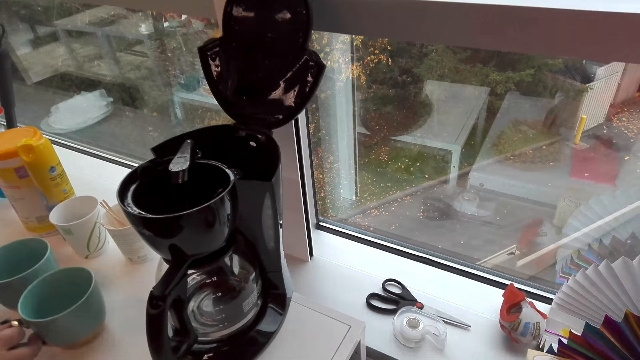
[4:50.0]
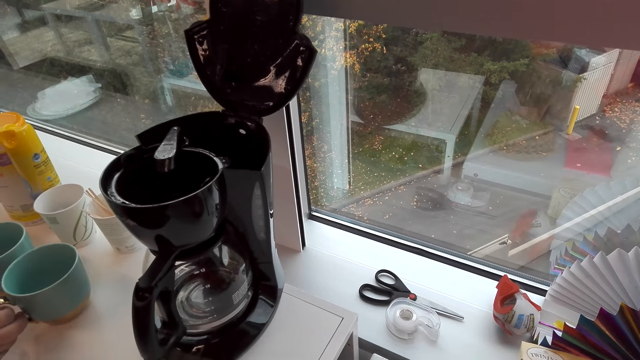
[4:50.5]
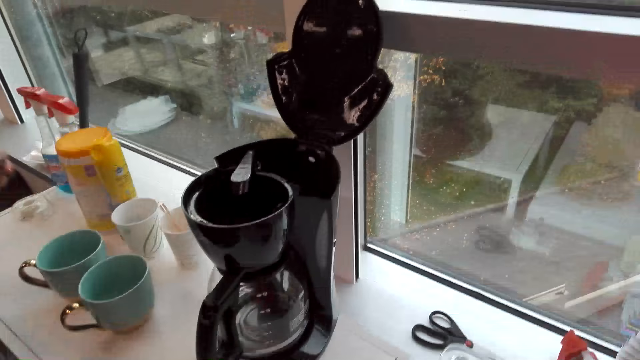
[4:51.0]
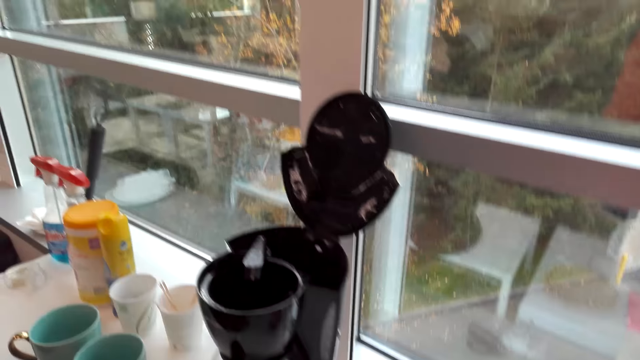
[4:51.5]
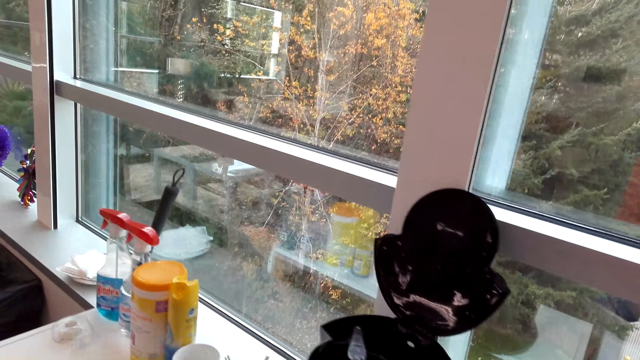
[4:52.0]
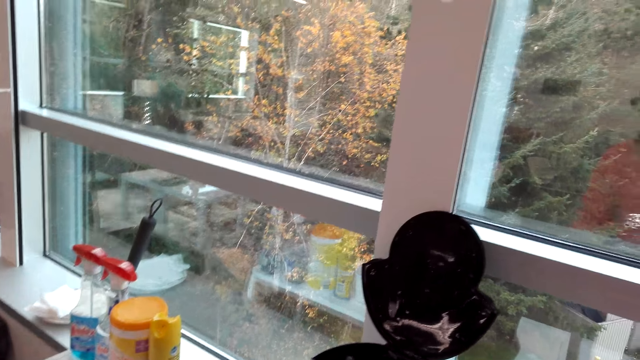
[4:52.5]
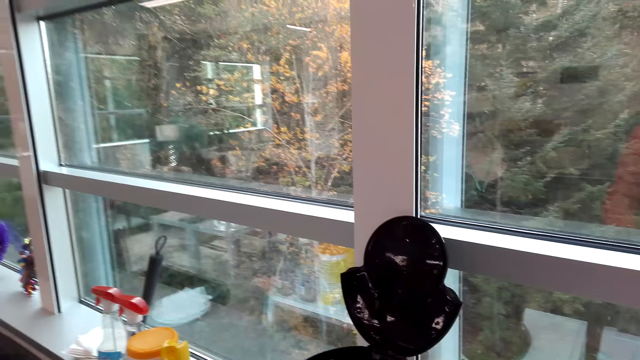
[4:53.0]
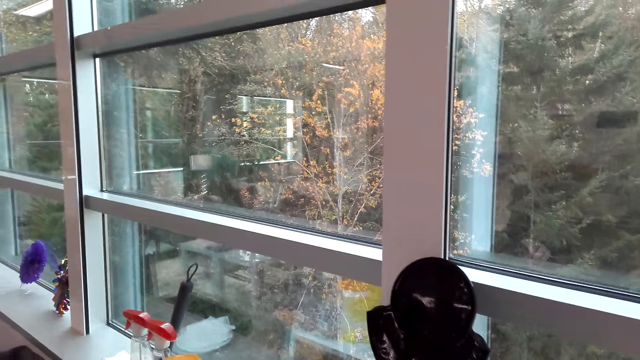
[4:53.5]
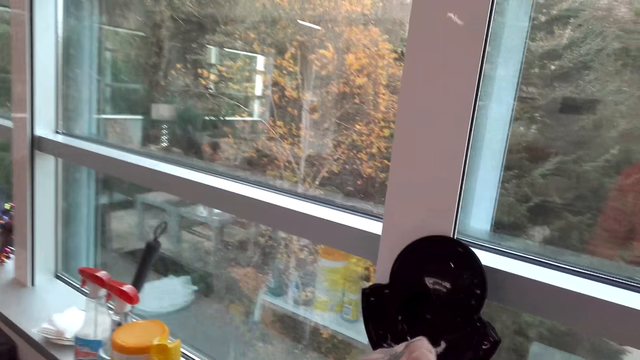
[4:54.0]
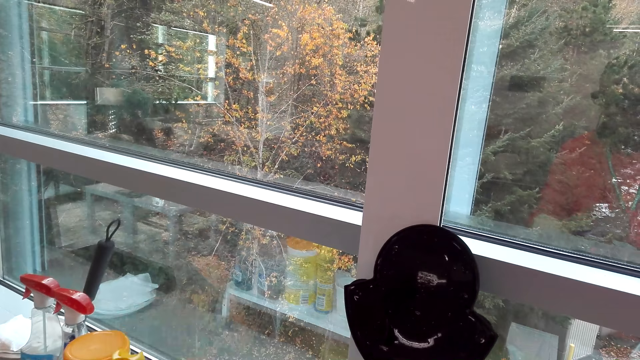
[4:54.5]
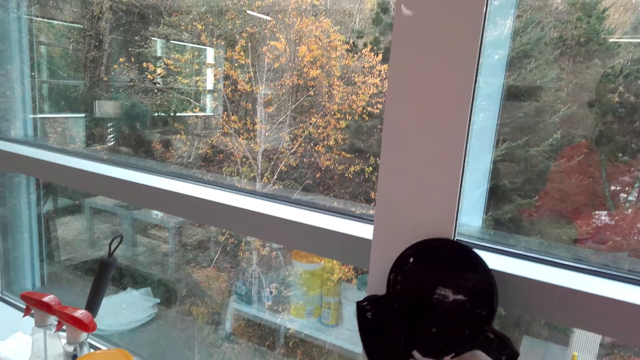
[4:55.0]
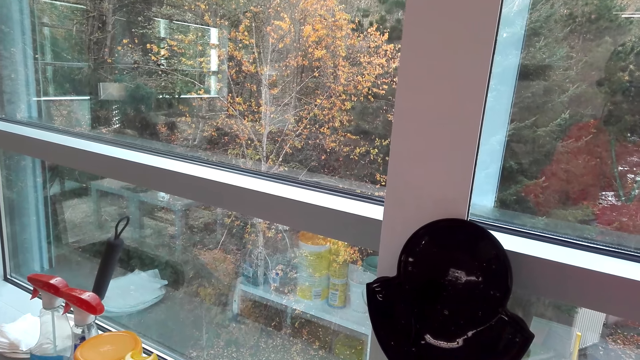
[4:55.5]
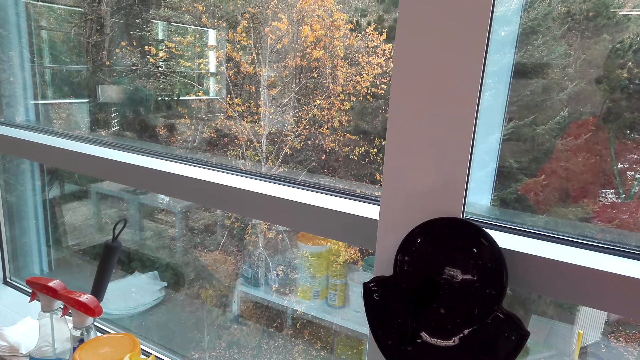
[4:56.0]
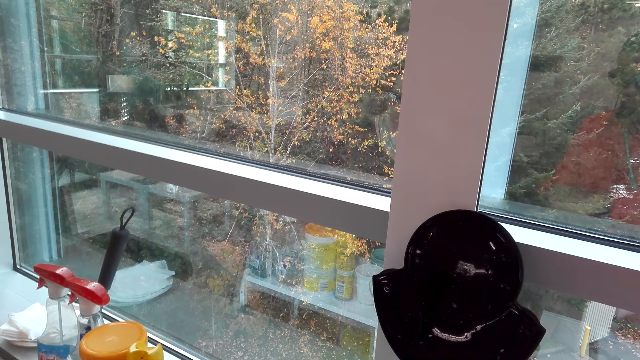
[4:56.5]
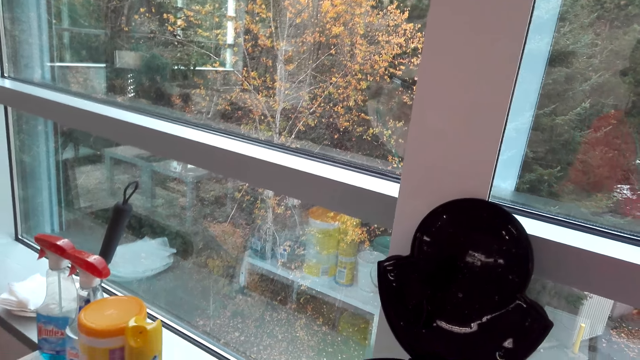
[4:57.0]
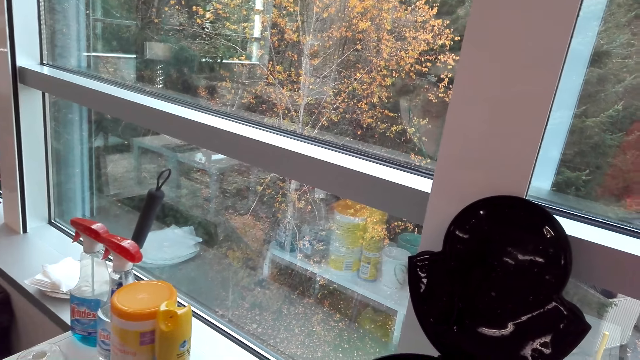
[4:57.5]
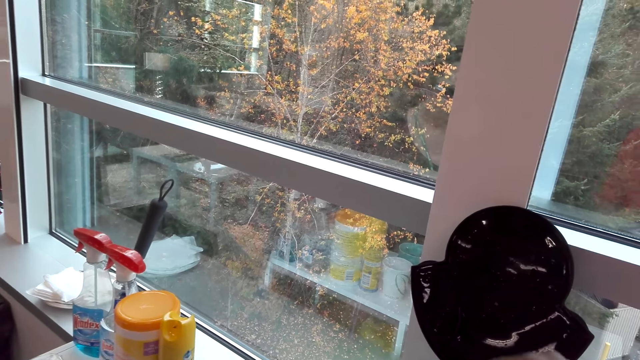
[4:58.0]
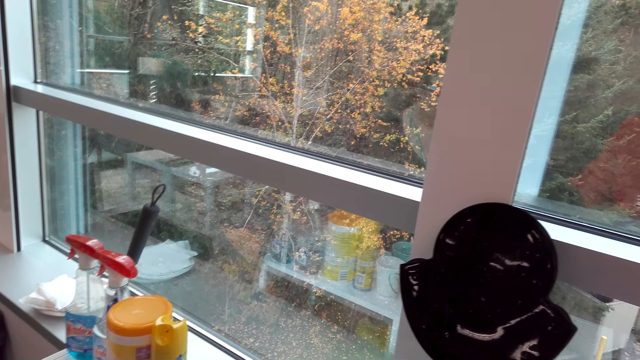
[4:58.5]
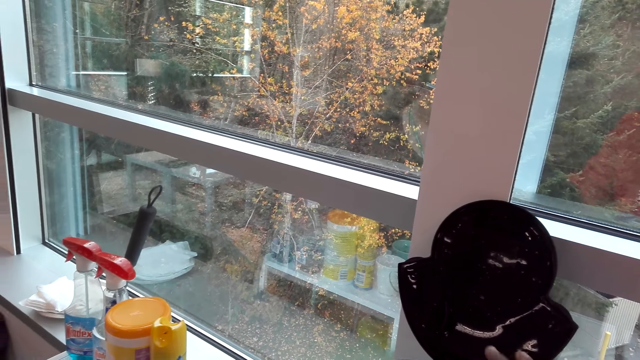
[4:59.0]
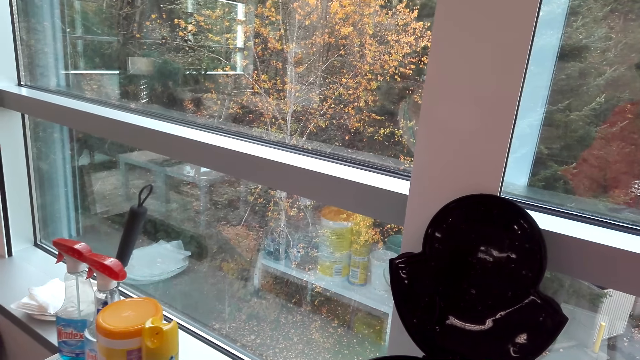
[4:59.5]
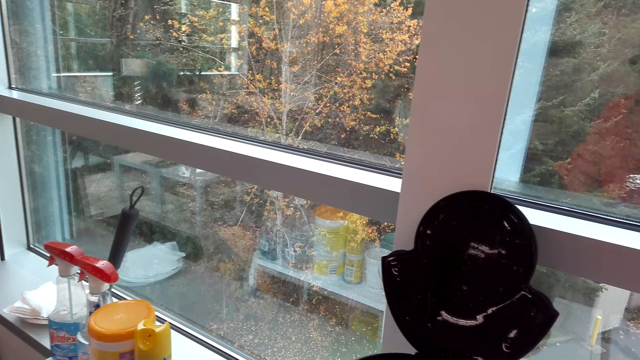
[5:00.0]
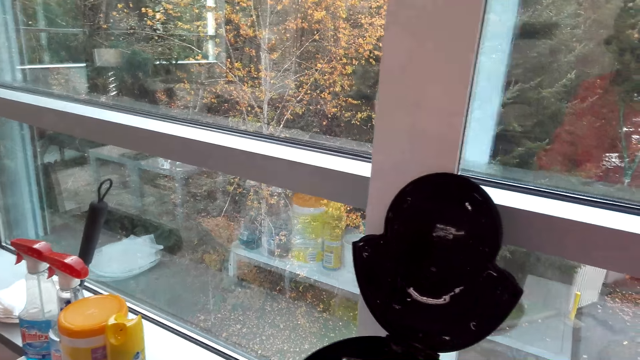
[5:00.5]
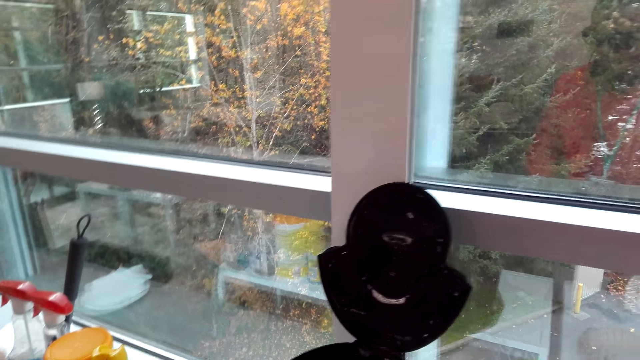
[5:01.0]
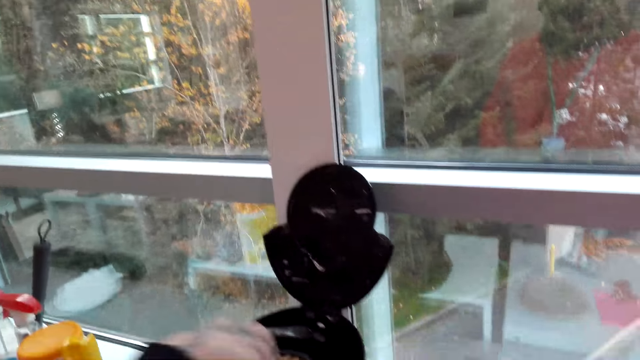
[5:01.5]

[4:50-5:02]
The camera wearer looks around. They watch the background.

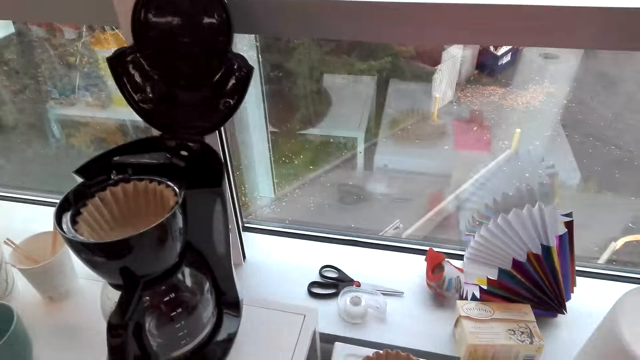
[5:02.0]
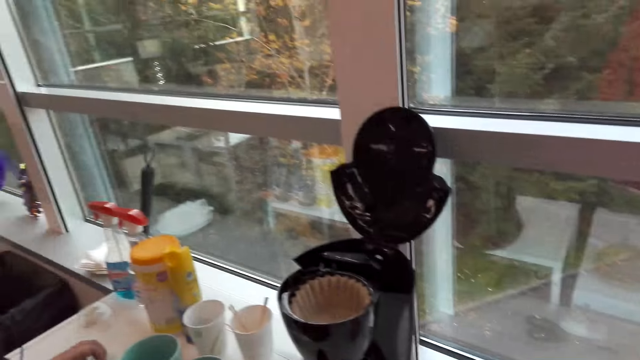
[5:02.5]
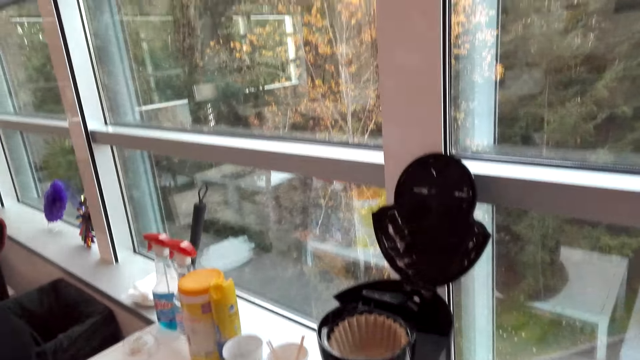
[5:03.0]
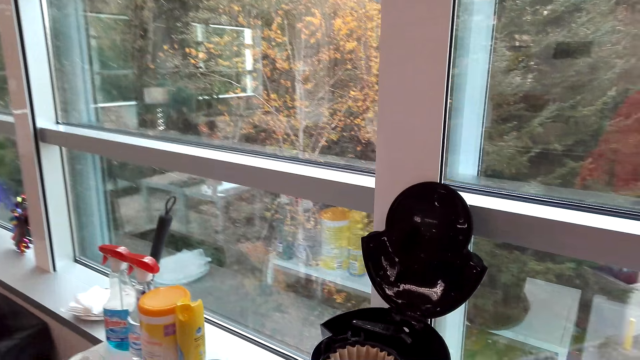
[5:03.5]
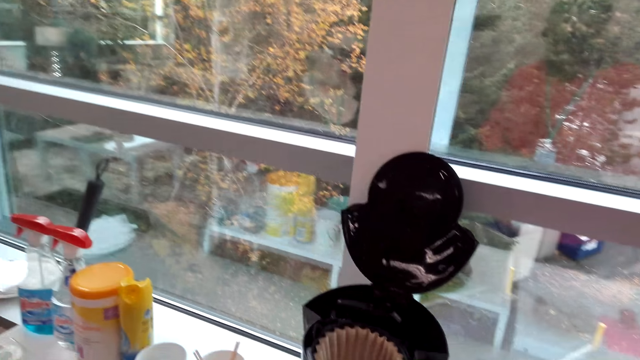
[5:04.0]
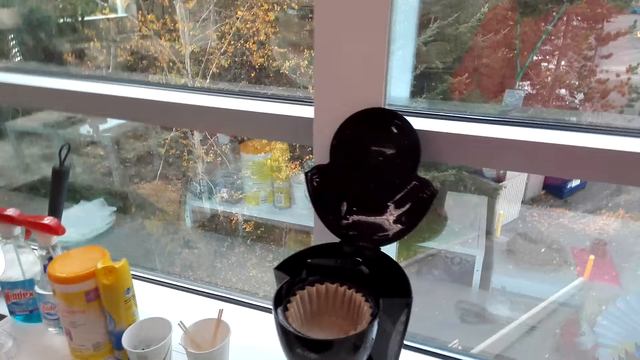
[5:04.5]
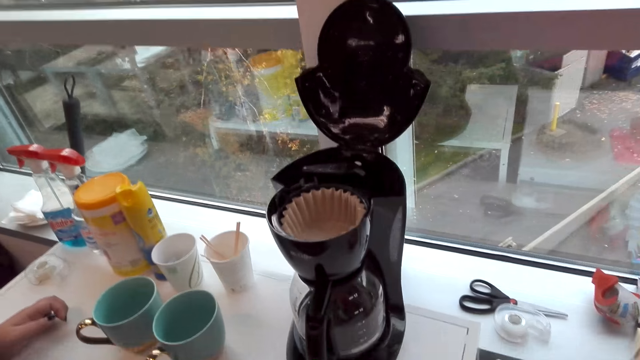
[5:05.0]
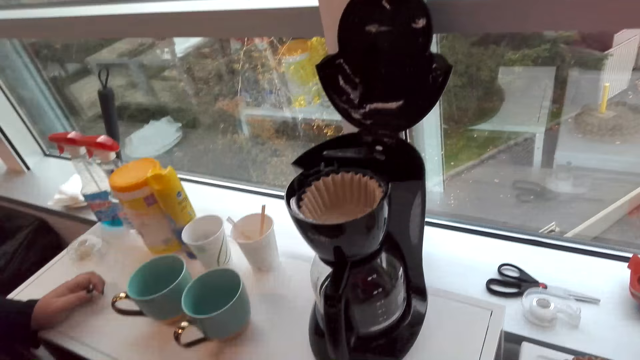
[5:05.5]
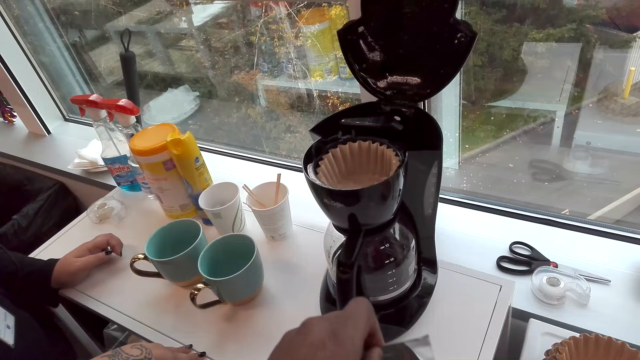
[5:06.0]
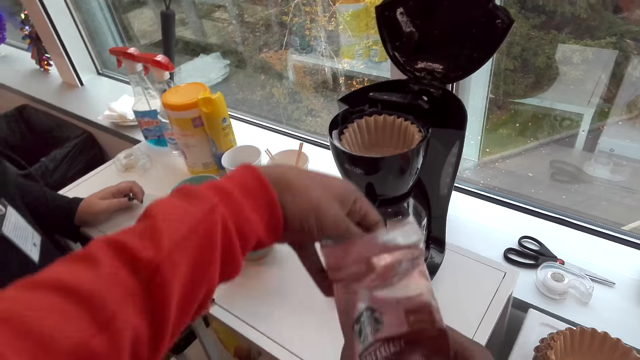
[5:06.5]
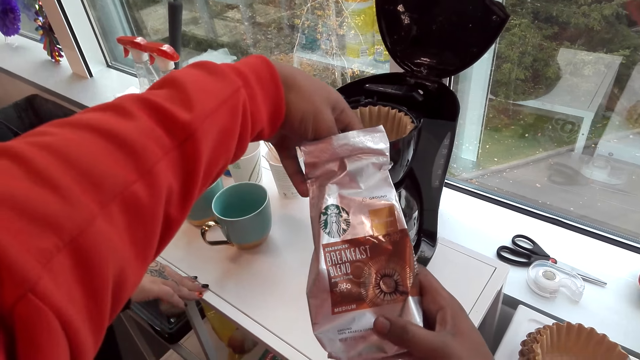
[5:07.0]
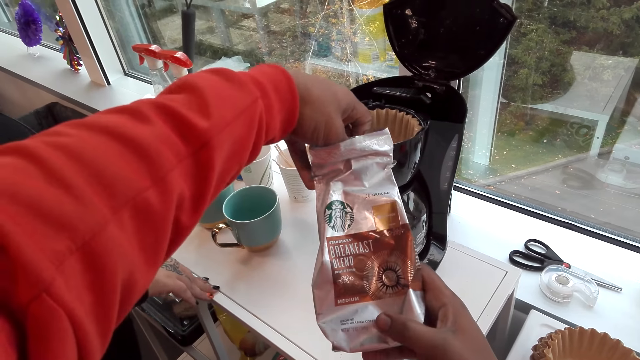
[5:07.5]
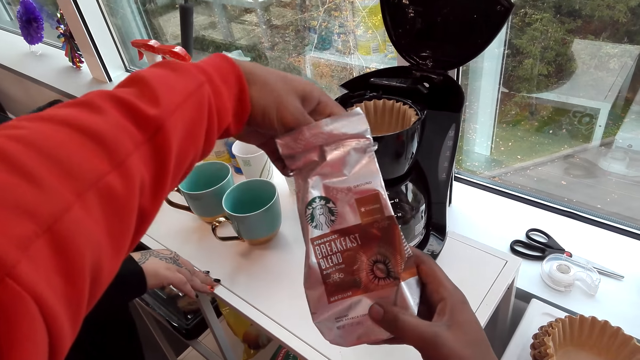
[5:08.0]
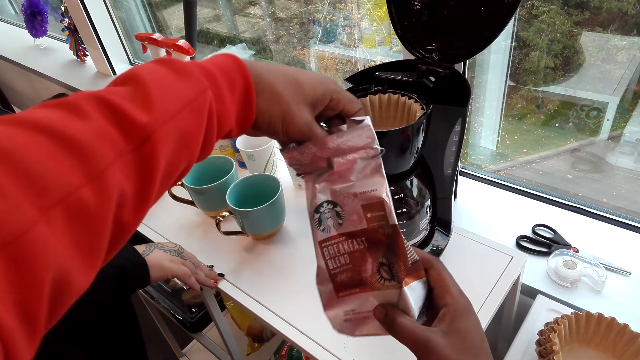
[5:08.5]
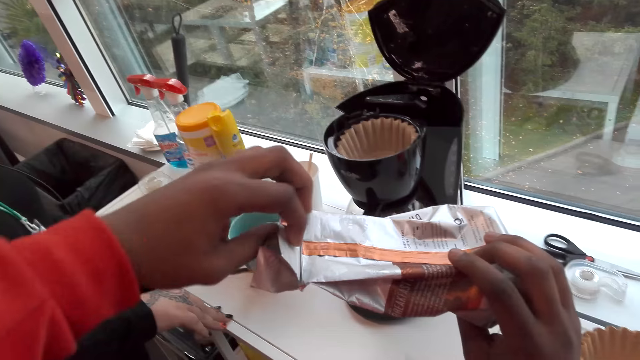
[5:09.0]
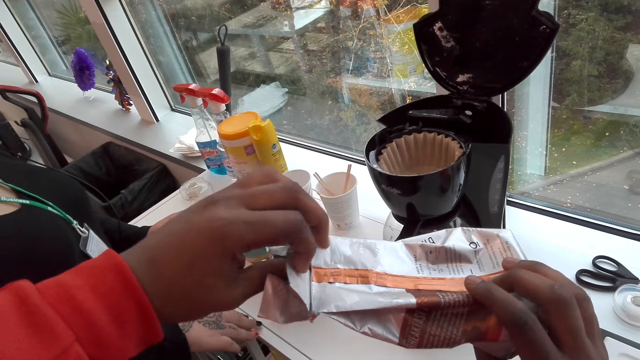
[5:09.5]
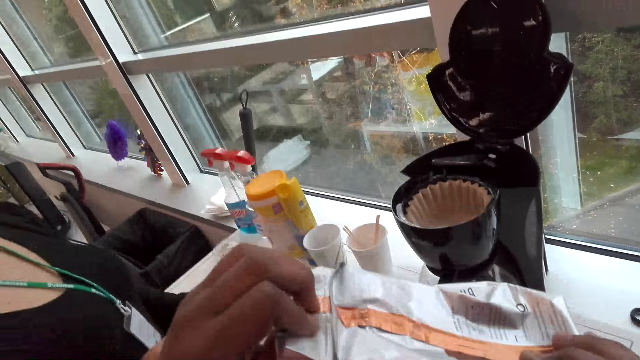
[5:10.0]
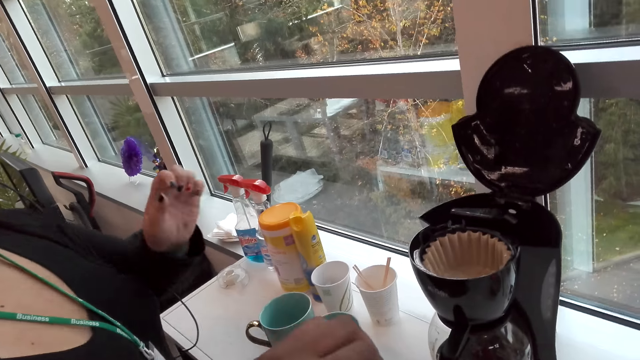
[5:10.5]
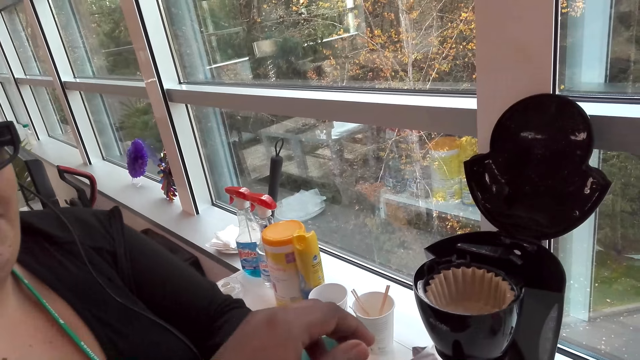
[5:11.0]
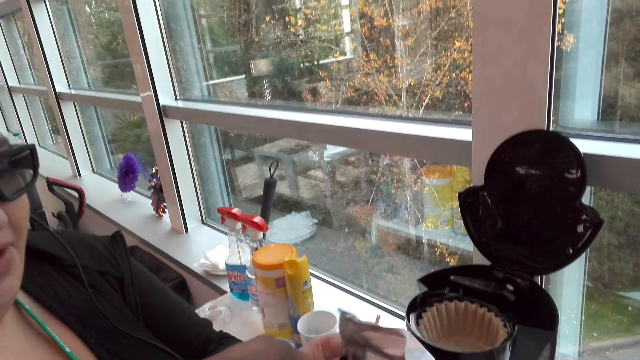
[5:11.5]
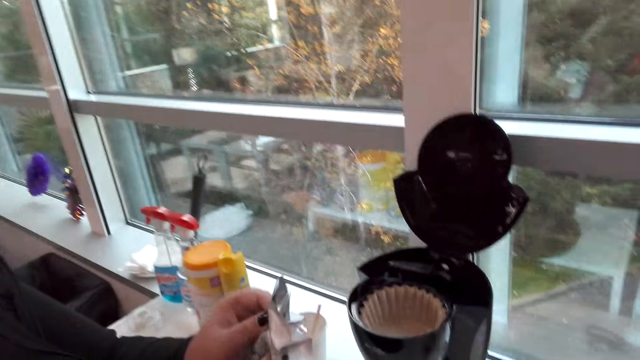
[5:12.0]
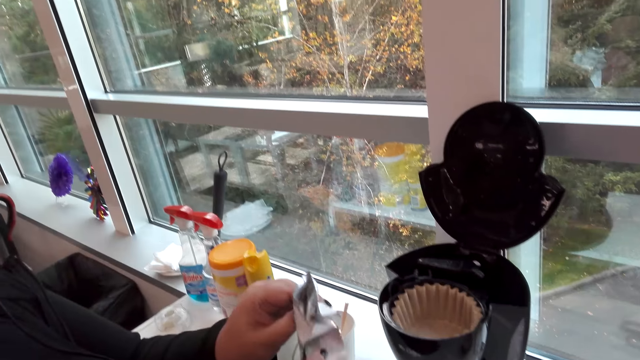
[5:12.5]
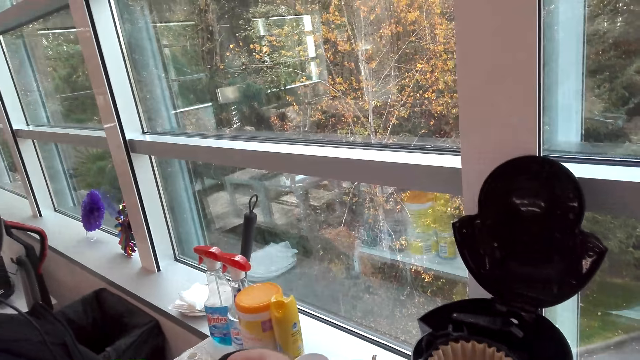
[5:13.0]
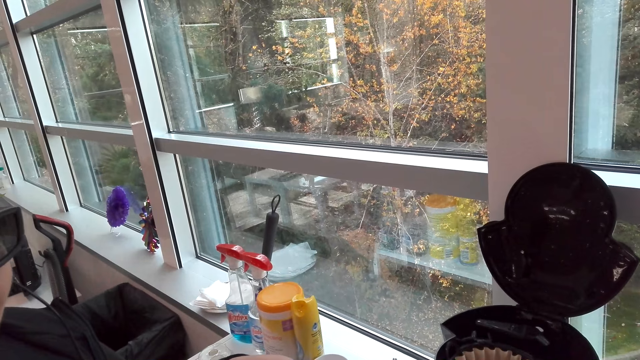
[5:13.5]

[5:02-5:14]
The camera wearer stares at a breakfast blend. They touch something. They dialogue with a woman.
